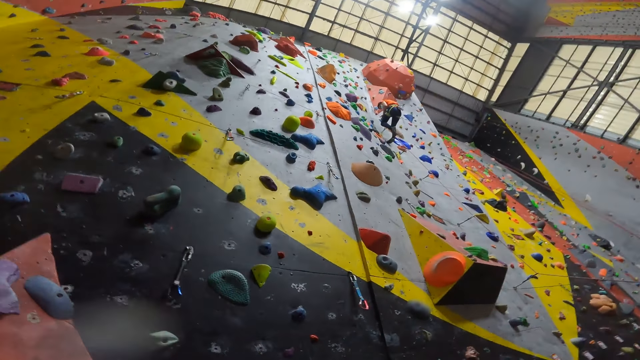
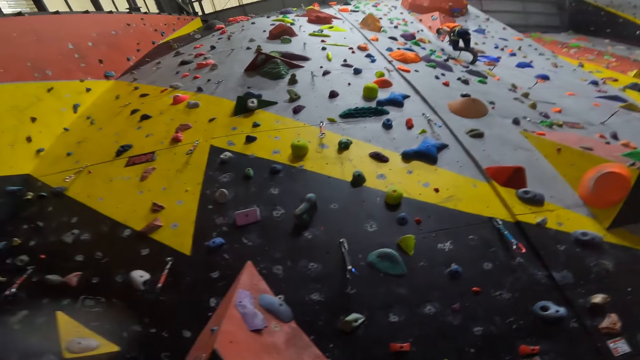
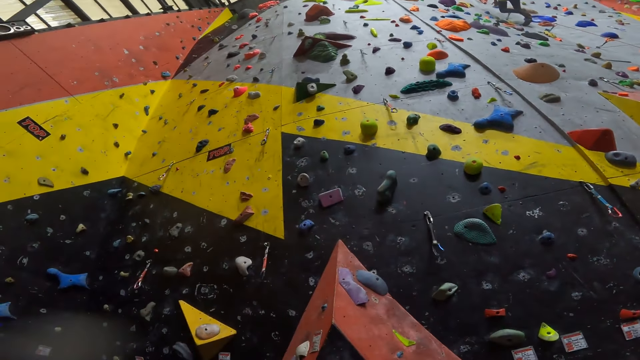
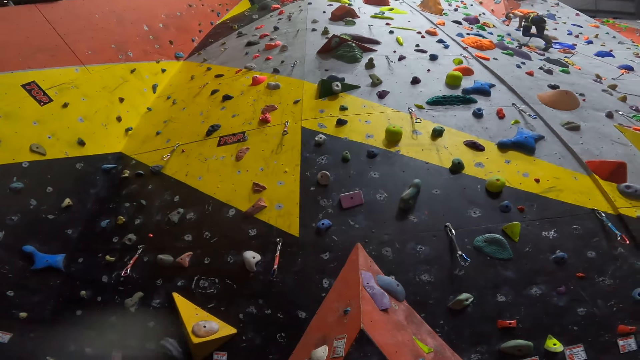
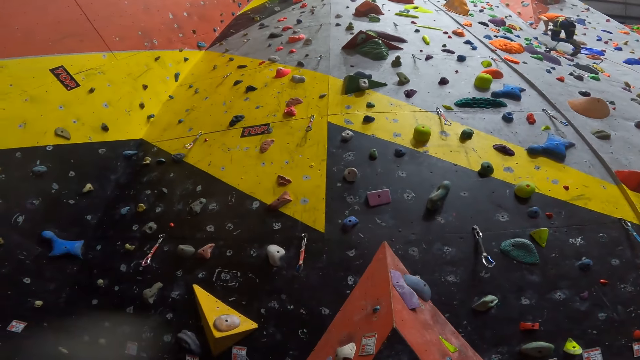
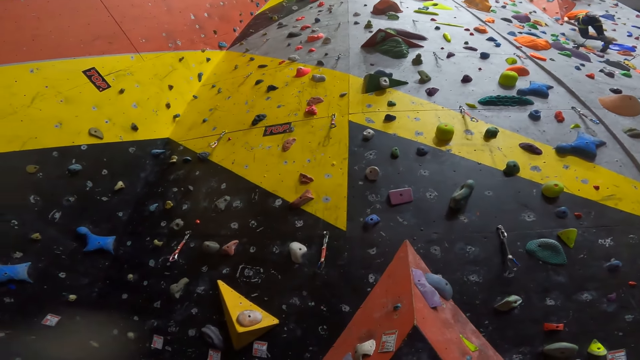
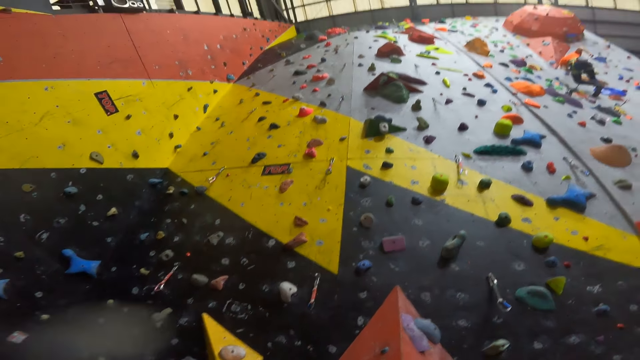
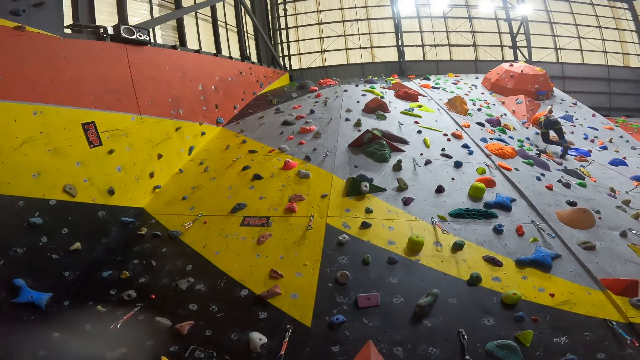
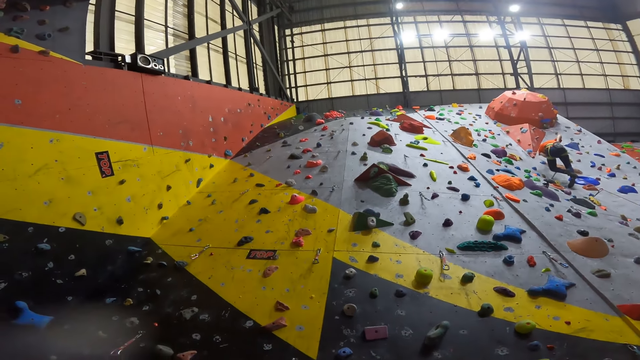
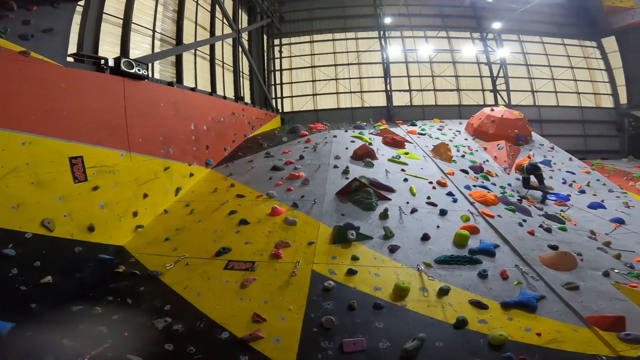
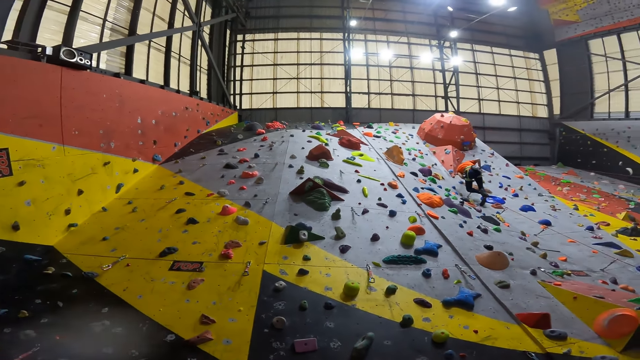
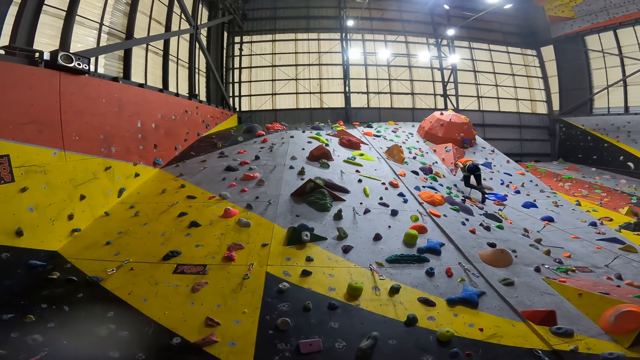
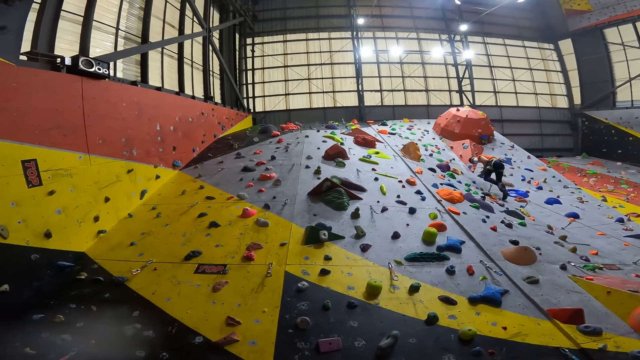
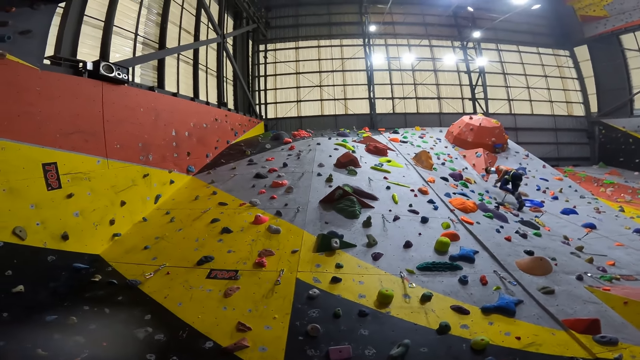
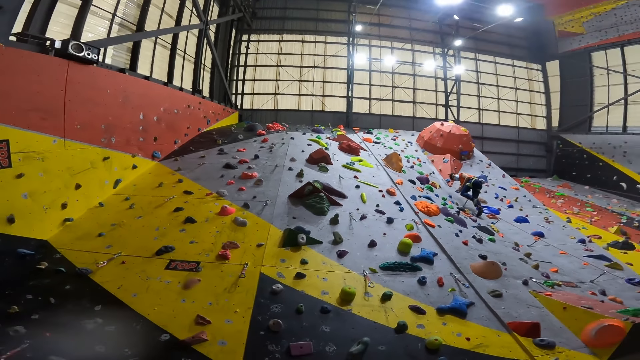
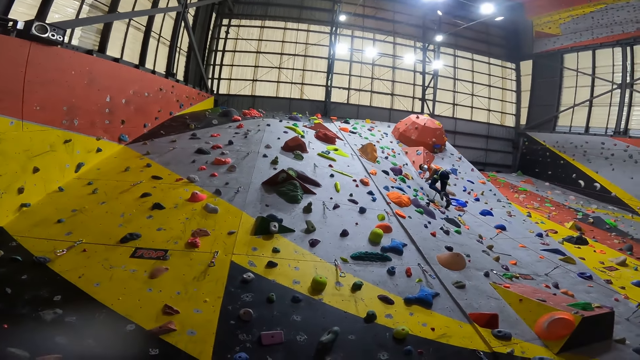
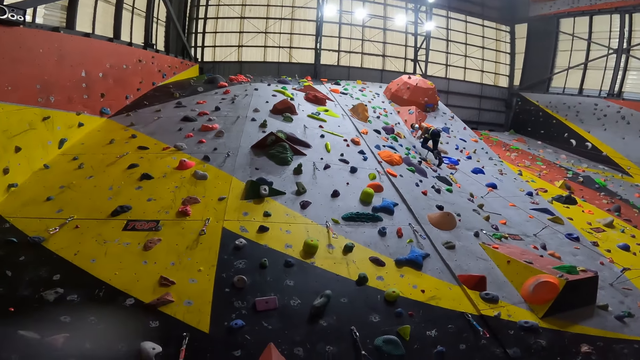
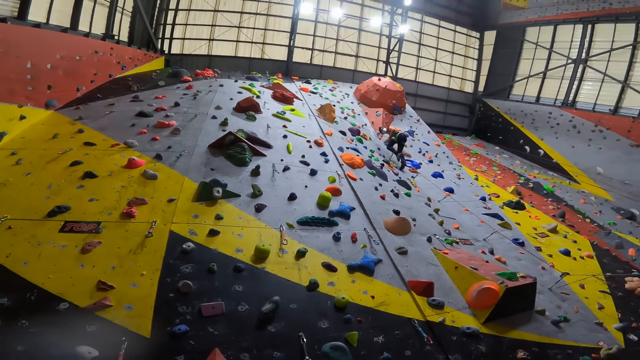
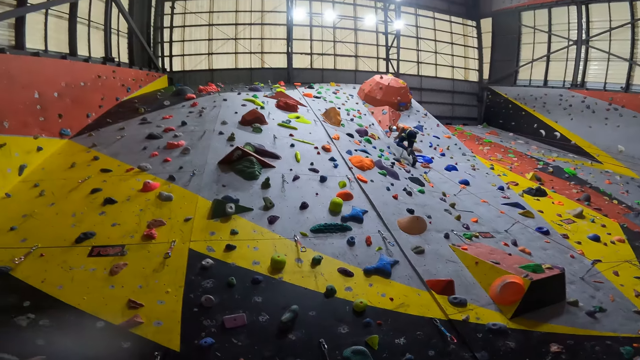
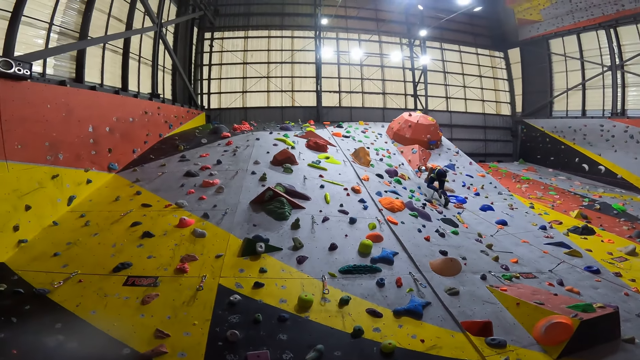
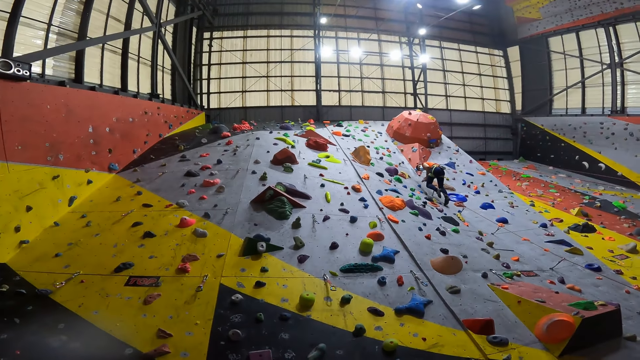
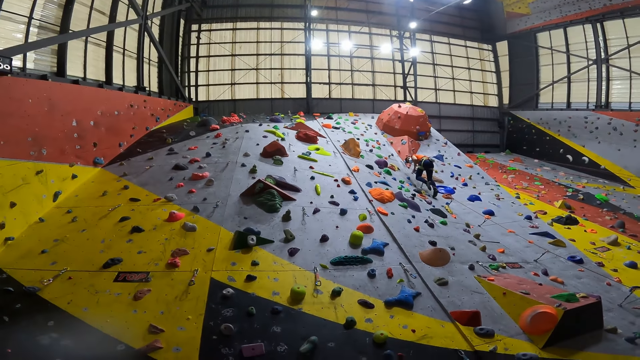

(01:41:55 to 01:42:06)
A person ties the rope on the waist. The person pulls the rope.

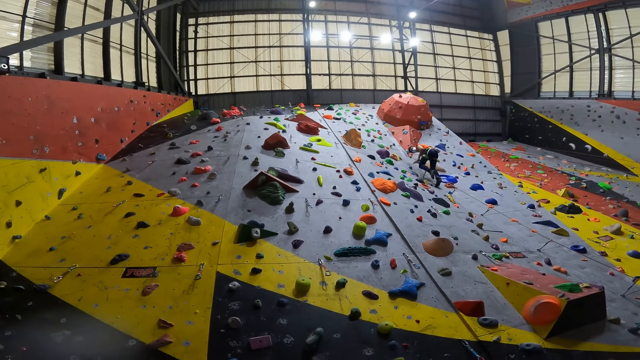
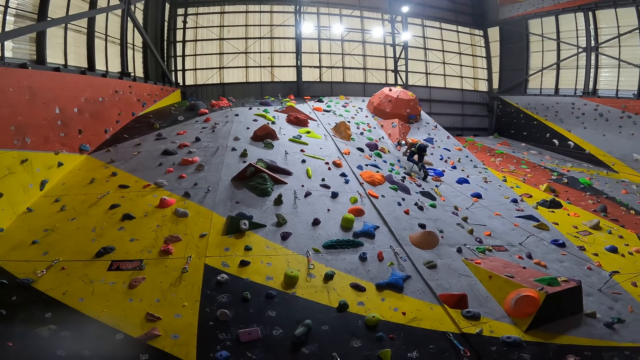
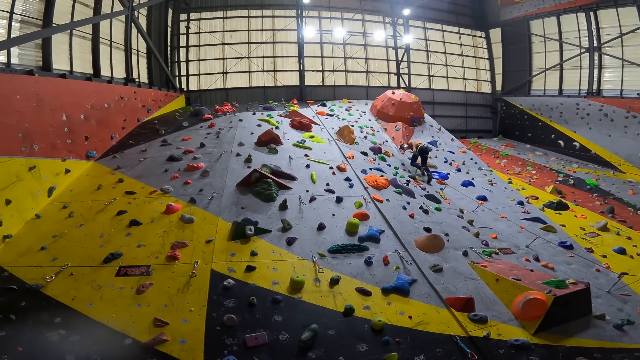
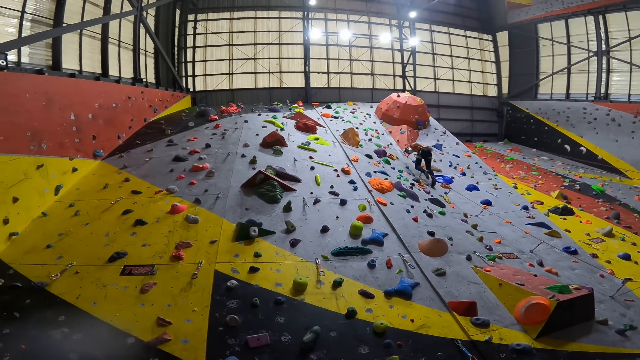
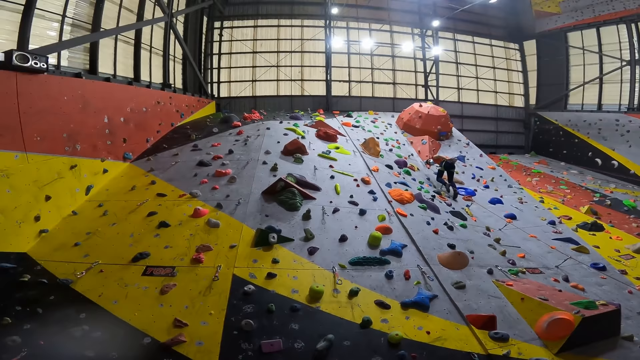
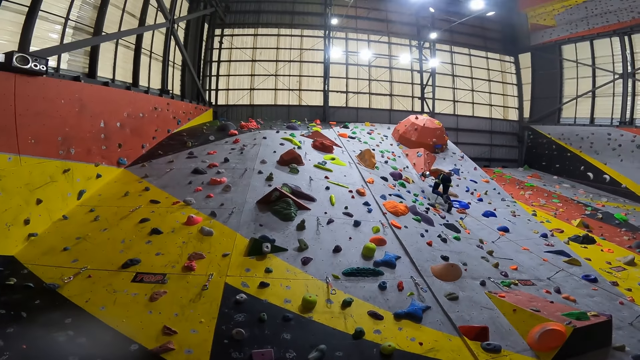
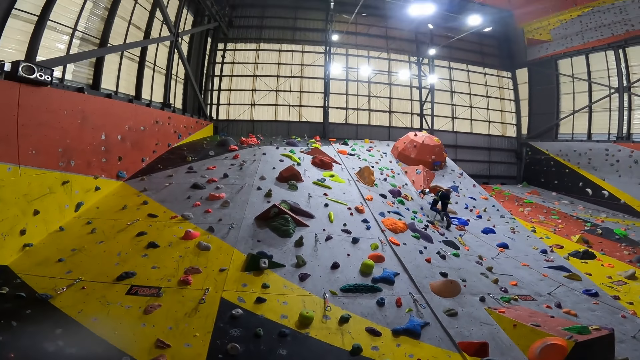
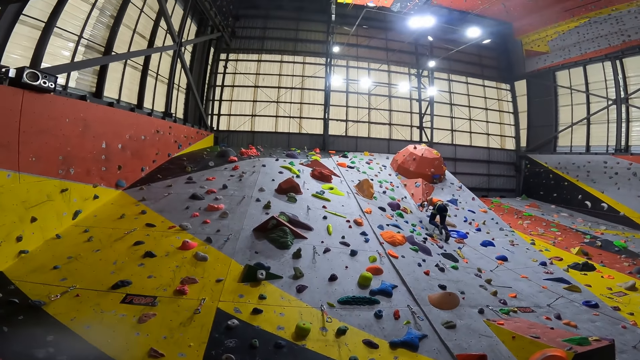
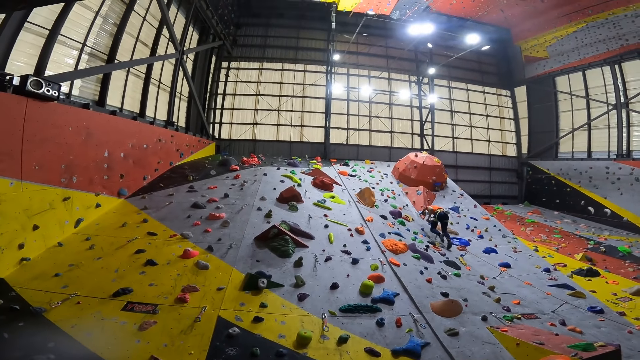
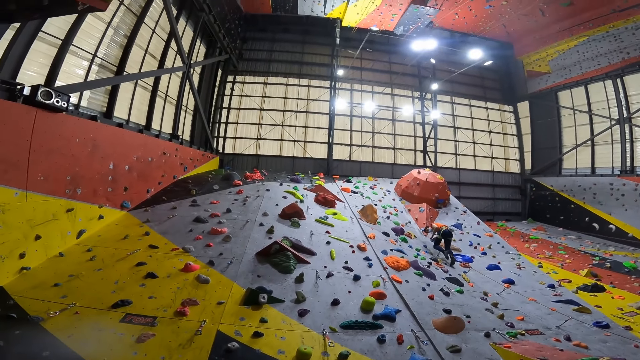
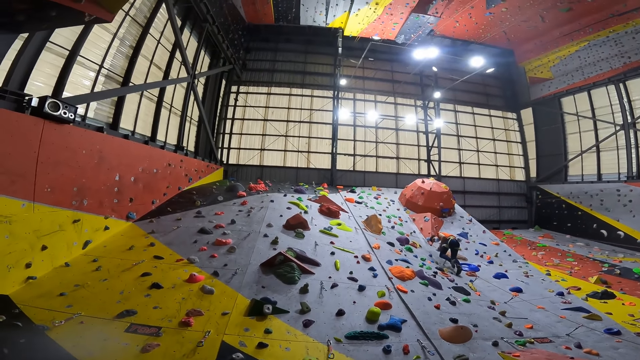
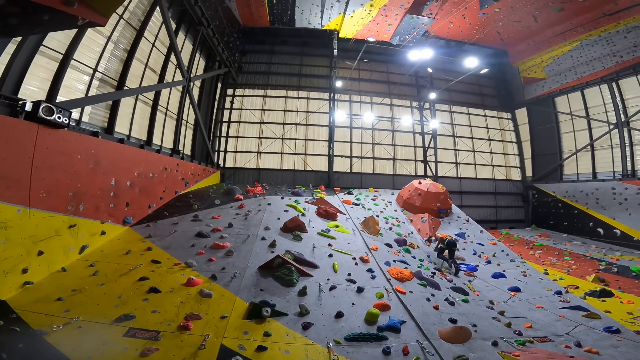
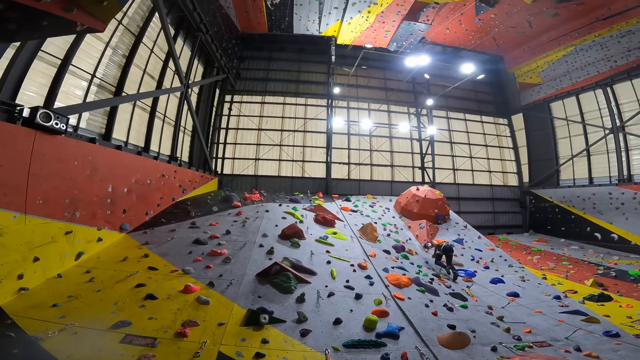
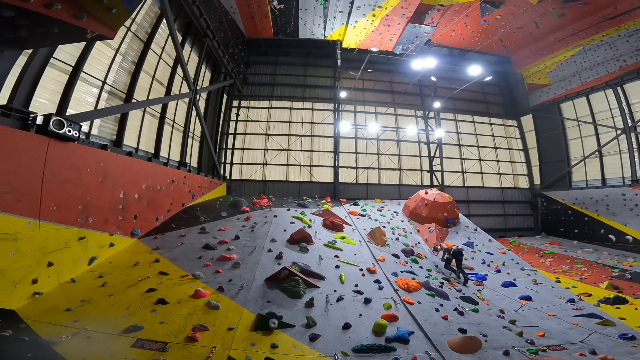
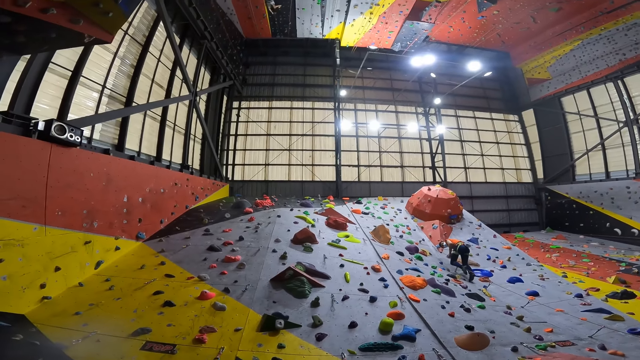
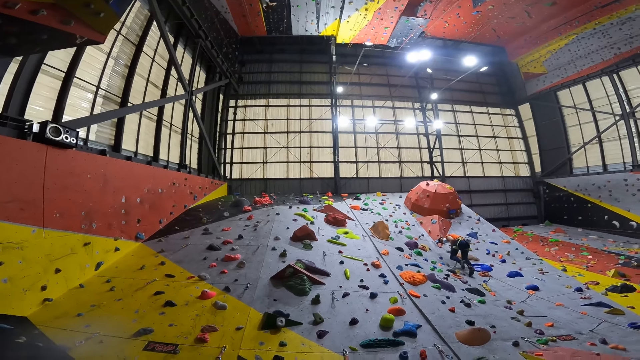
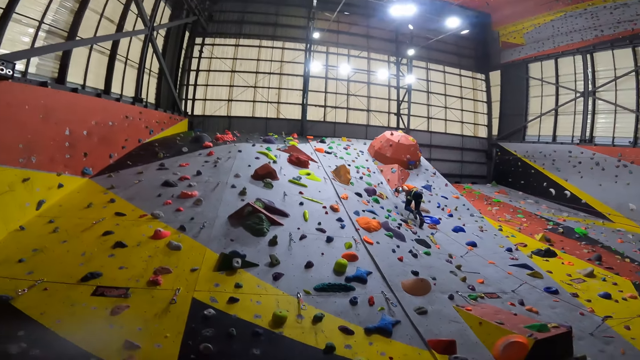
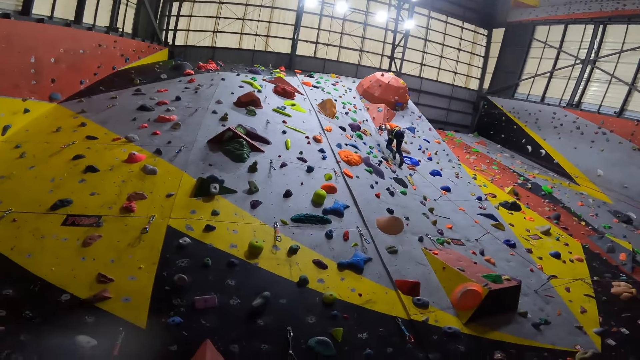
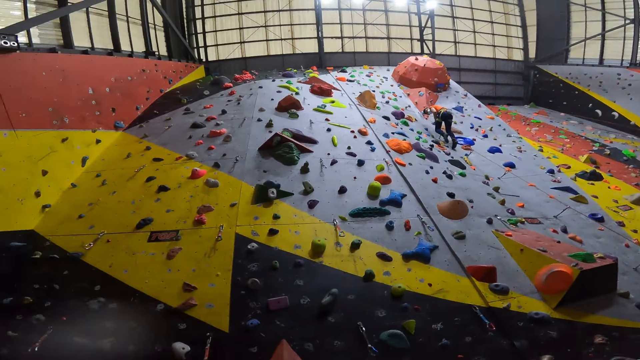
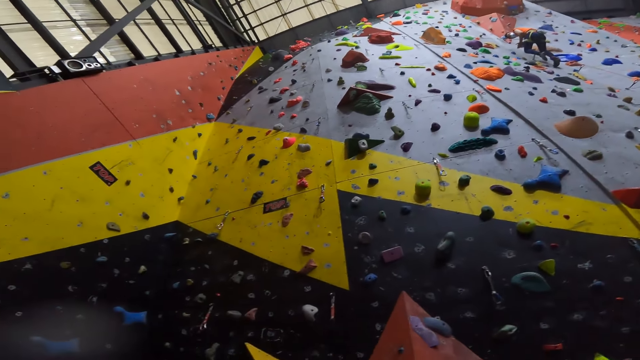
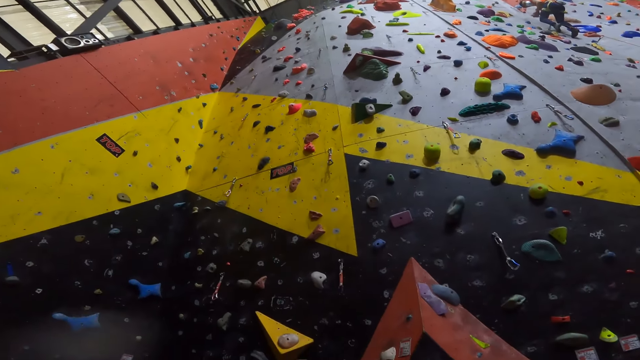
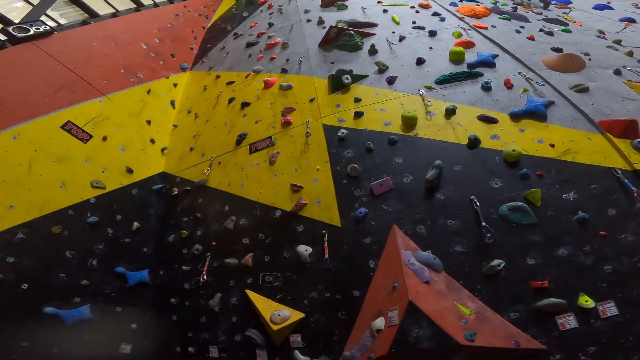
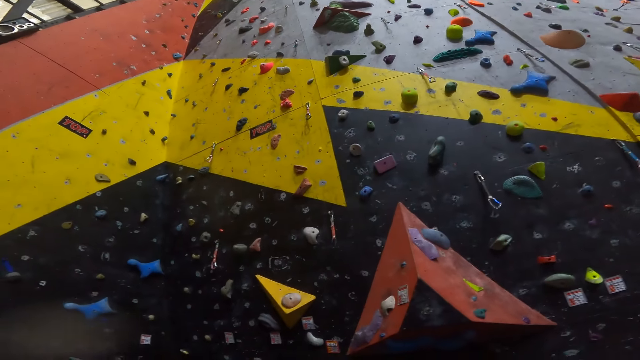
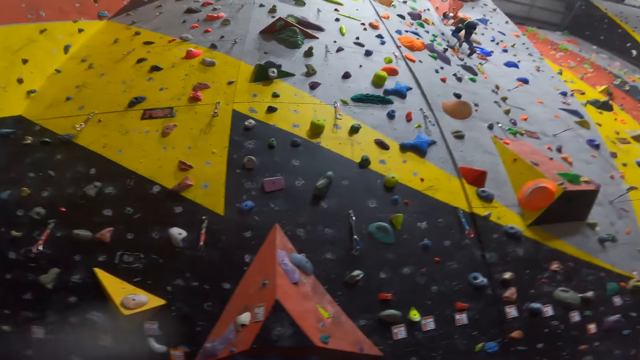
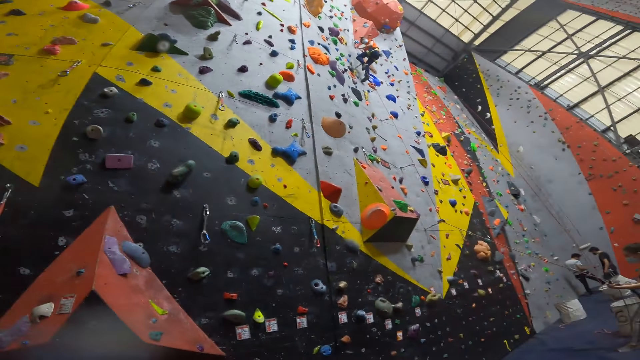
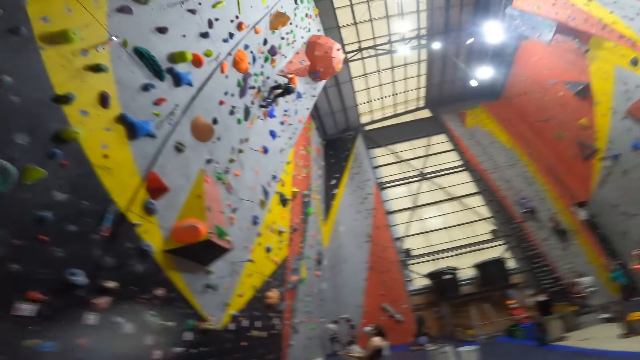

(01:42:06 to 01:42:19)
A person moves the rope on the hand. The person holds the rope. The camera wearer stares at the room.
